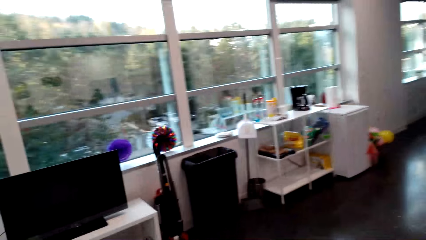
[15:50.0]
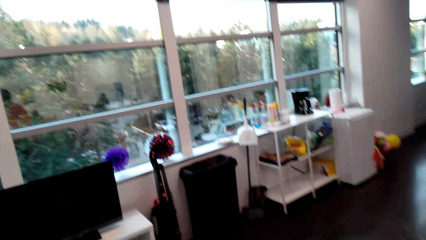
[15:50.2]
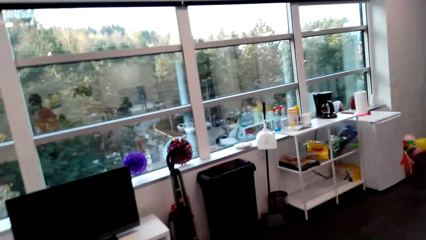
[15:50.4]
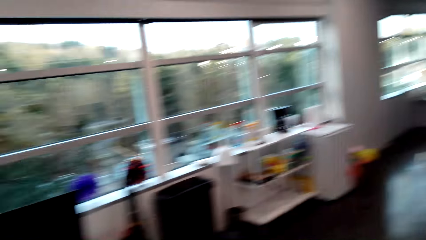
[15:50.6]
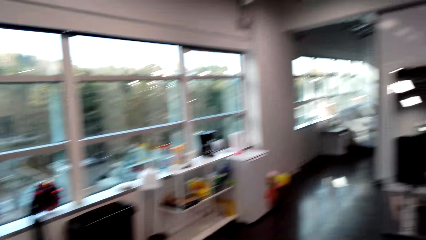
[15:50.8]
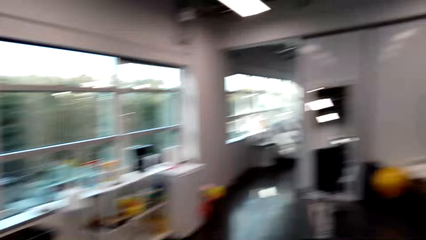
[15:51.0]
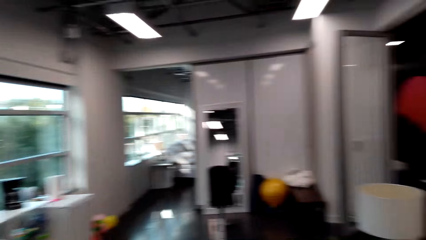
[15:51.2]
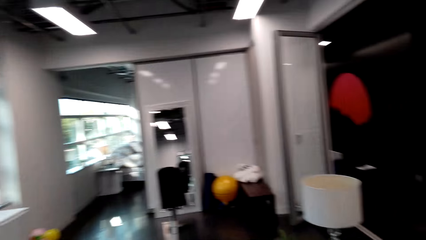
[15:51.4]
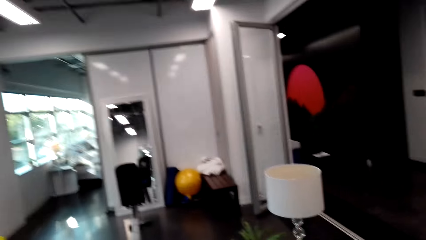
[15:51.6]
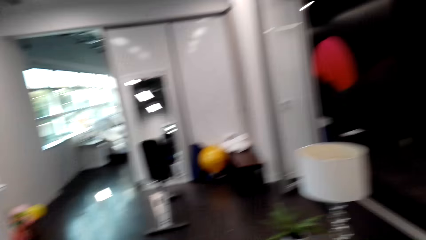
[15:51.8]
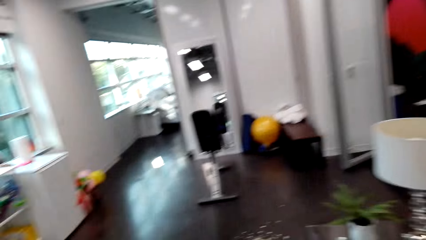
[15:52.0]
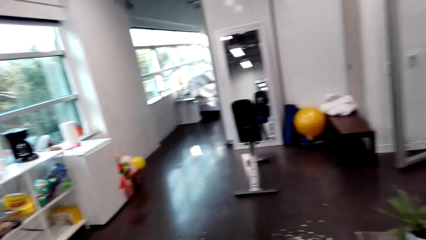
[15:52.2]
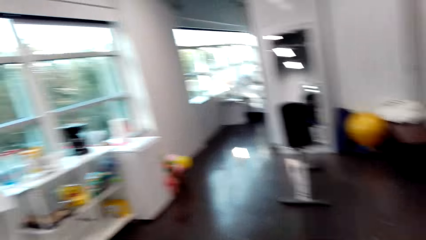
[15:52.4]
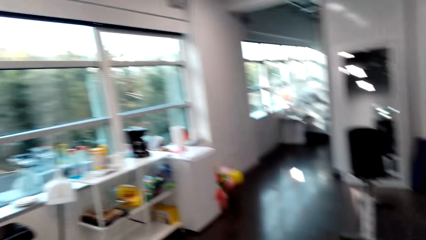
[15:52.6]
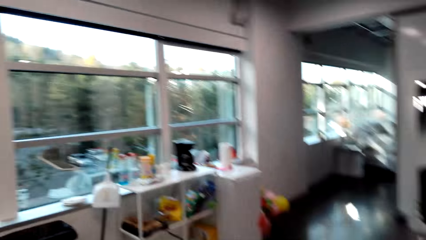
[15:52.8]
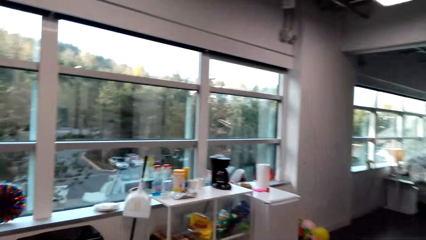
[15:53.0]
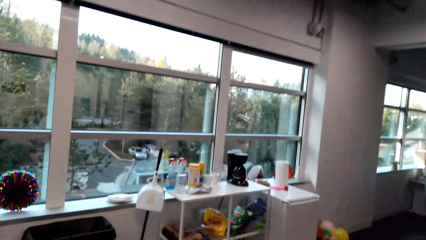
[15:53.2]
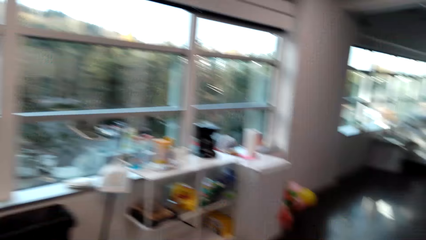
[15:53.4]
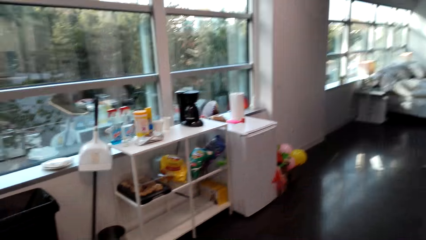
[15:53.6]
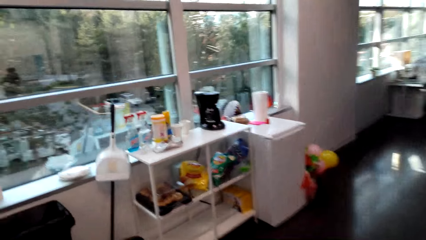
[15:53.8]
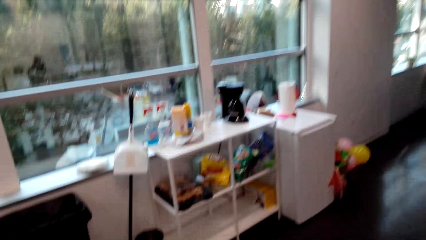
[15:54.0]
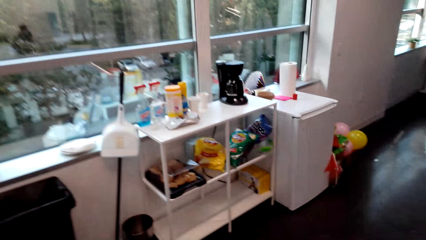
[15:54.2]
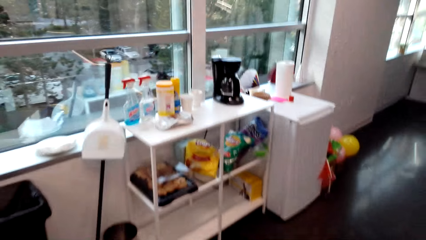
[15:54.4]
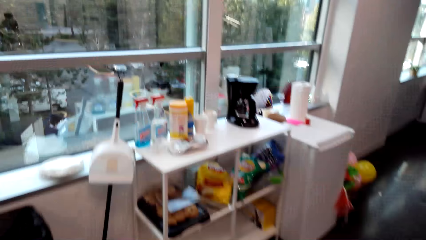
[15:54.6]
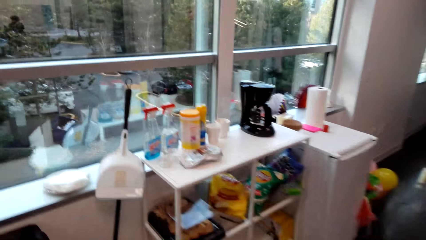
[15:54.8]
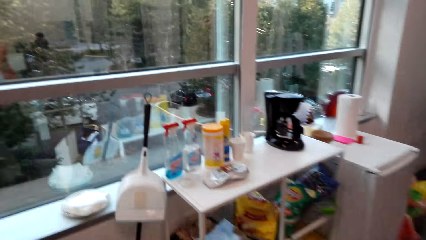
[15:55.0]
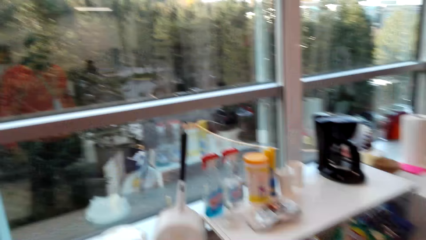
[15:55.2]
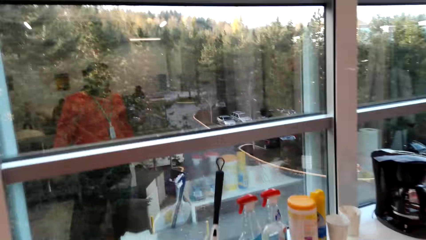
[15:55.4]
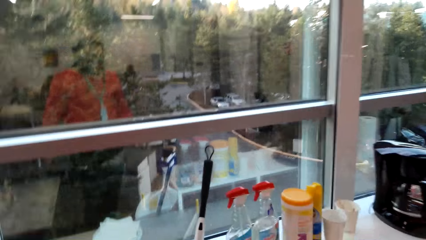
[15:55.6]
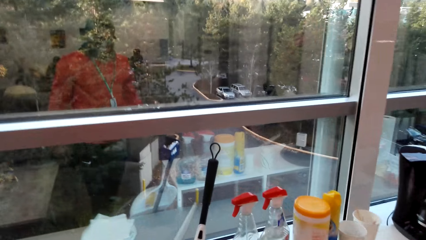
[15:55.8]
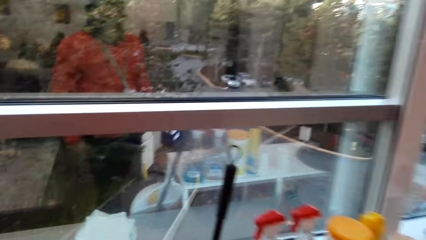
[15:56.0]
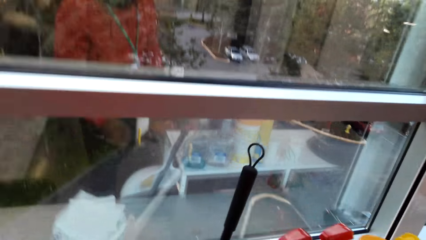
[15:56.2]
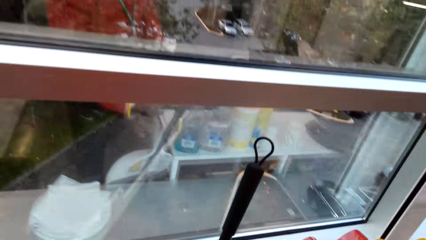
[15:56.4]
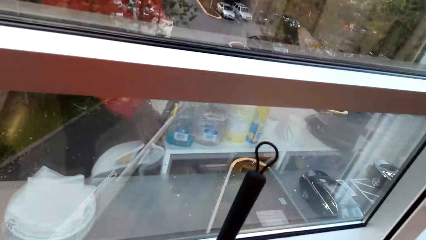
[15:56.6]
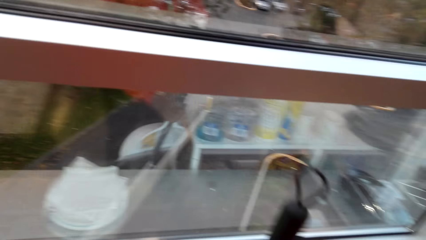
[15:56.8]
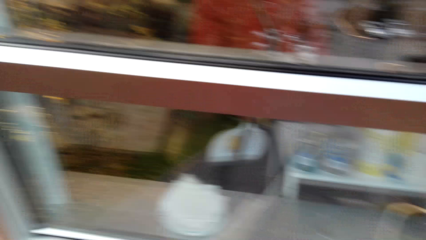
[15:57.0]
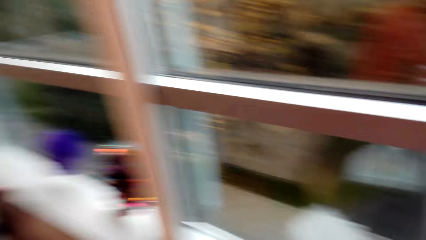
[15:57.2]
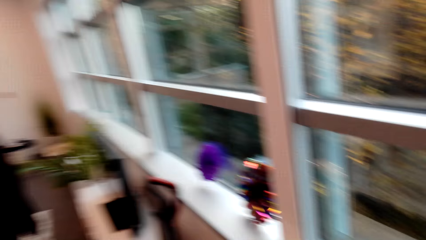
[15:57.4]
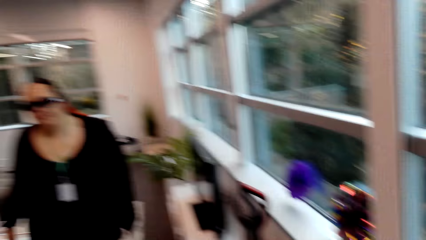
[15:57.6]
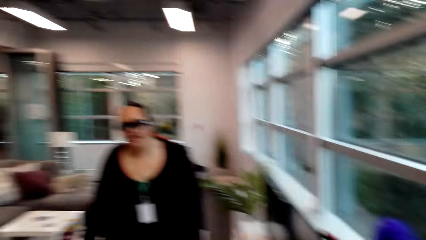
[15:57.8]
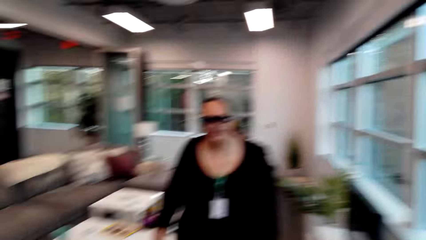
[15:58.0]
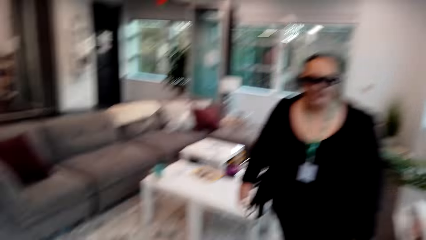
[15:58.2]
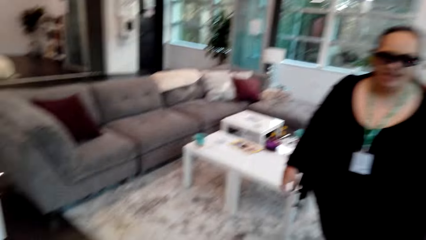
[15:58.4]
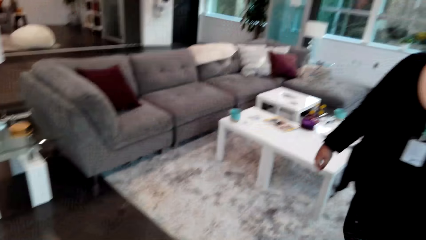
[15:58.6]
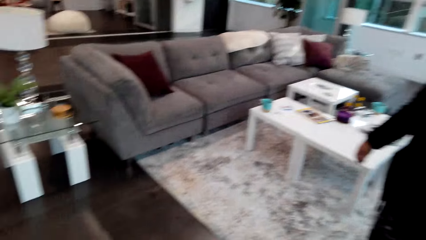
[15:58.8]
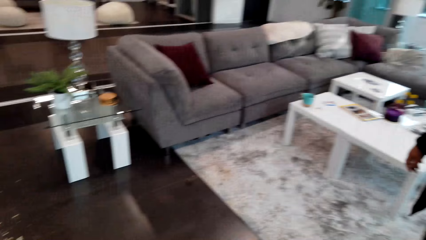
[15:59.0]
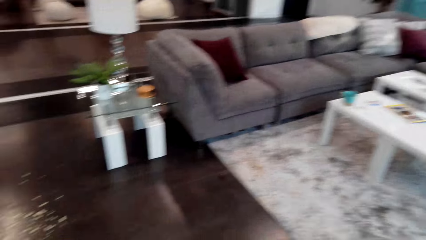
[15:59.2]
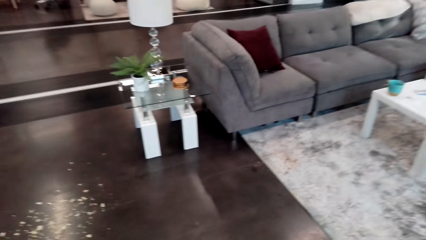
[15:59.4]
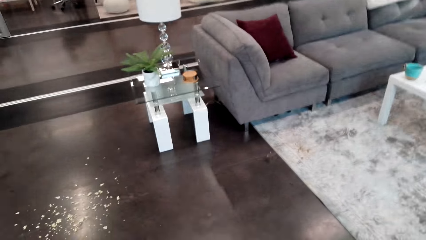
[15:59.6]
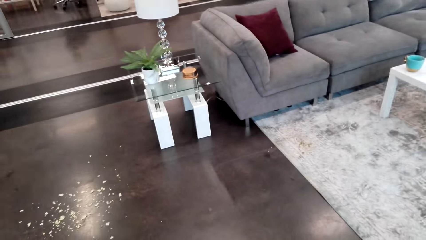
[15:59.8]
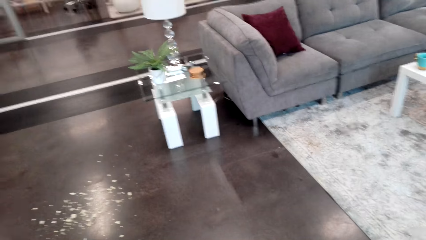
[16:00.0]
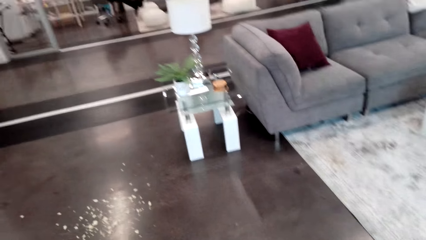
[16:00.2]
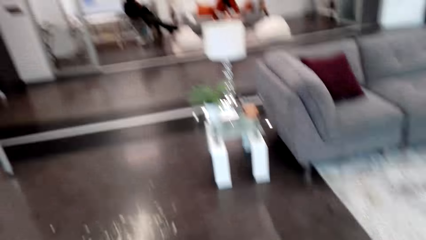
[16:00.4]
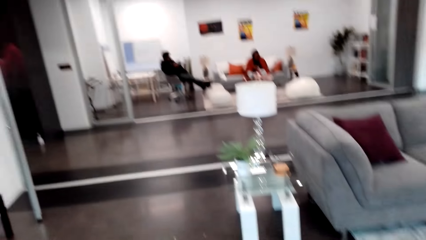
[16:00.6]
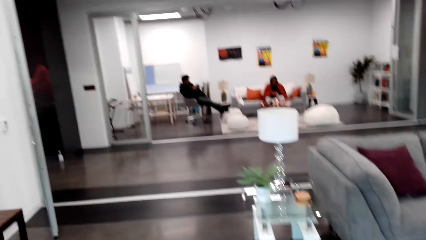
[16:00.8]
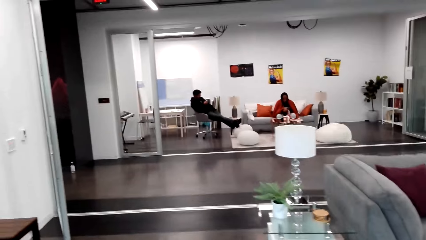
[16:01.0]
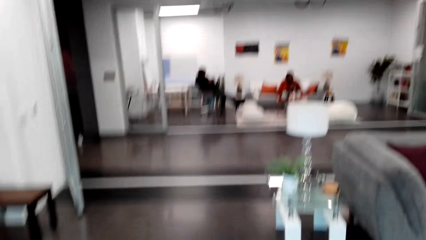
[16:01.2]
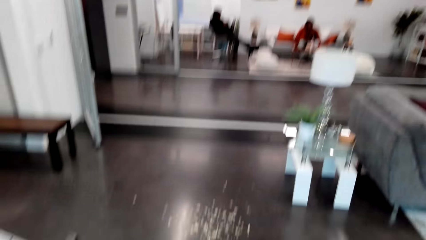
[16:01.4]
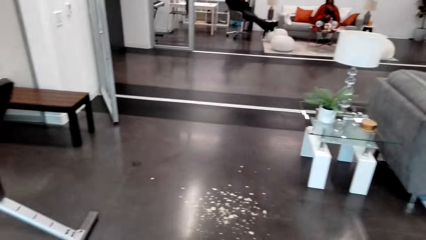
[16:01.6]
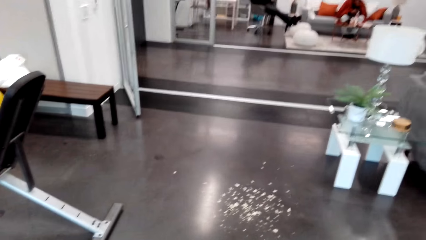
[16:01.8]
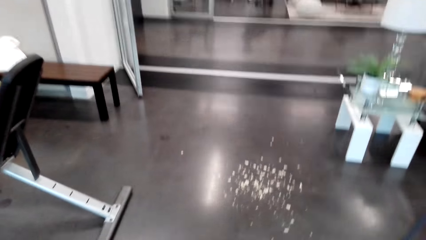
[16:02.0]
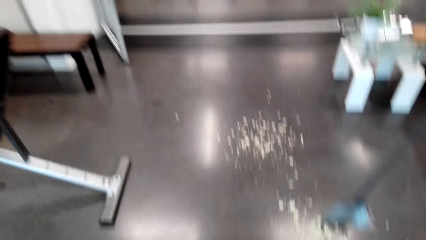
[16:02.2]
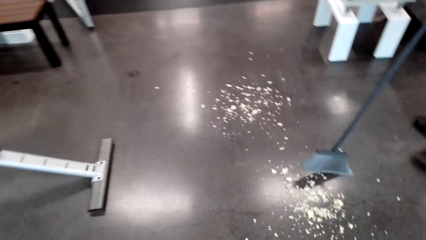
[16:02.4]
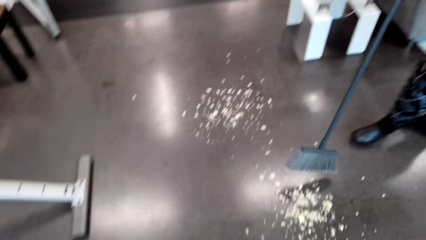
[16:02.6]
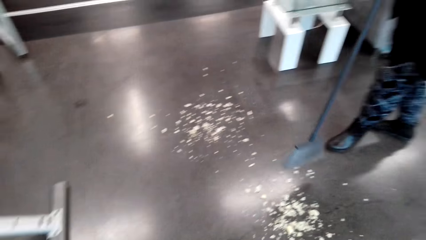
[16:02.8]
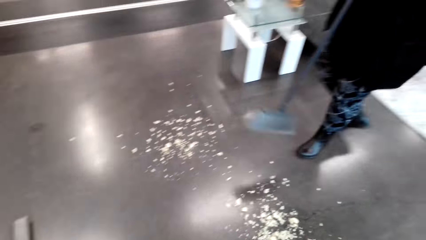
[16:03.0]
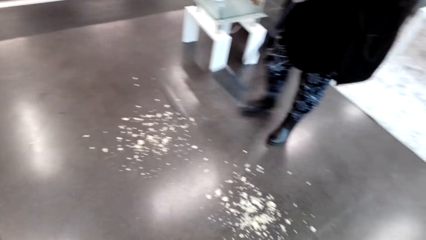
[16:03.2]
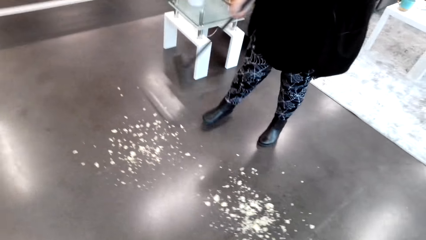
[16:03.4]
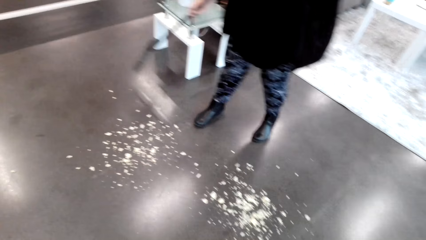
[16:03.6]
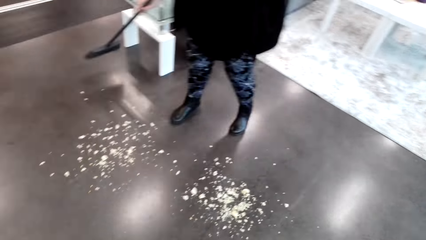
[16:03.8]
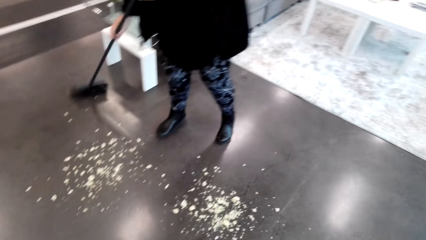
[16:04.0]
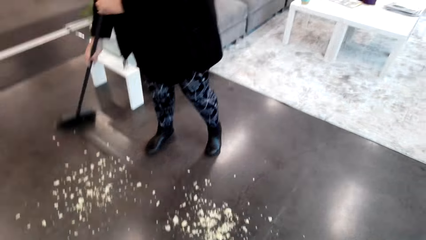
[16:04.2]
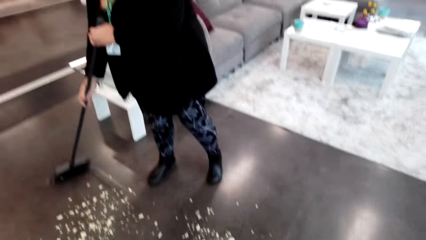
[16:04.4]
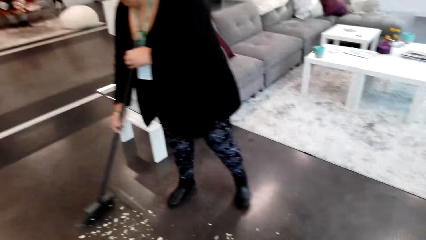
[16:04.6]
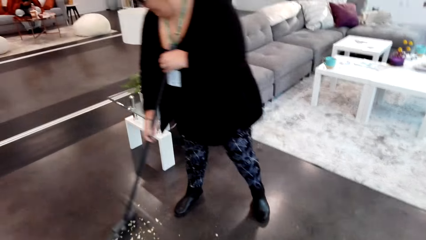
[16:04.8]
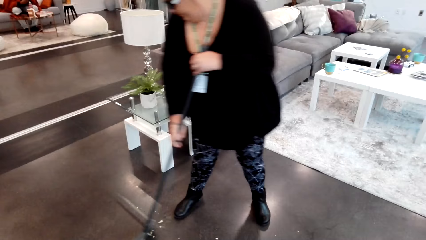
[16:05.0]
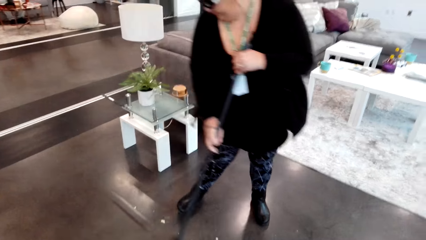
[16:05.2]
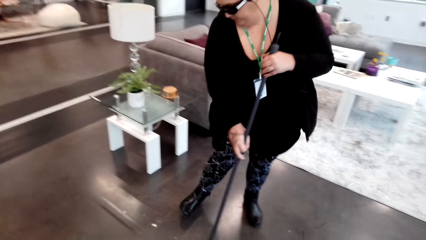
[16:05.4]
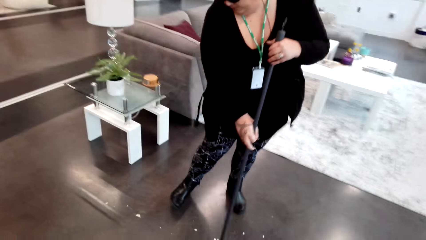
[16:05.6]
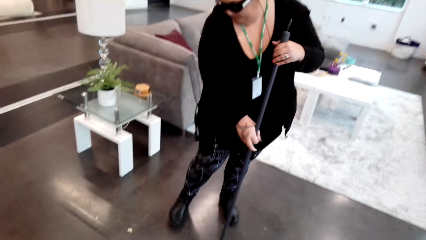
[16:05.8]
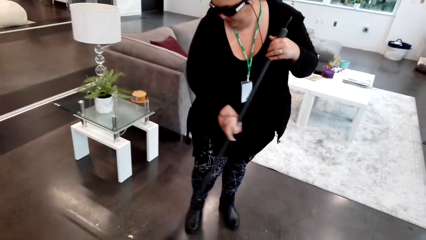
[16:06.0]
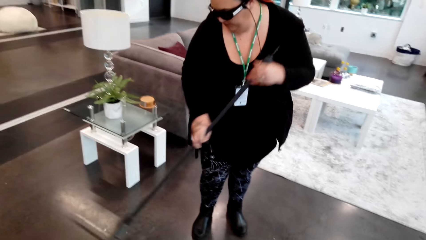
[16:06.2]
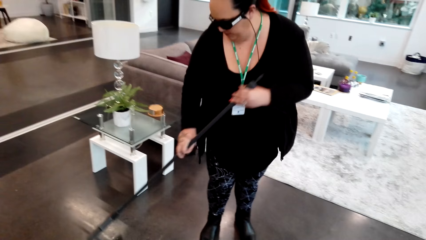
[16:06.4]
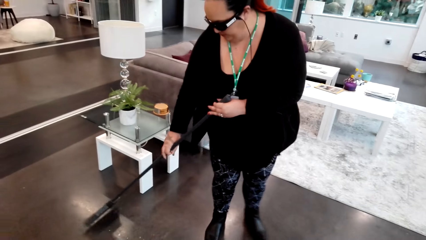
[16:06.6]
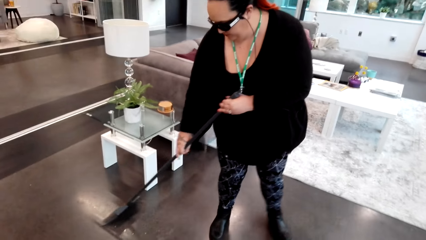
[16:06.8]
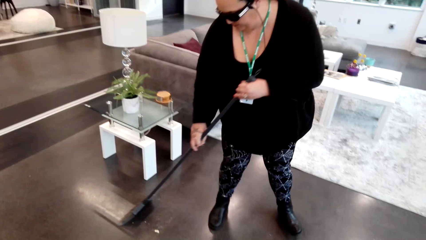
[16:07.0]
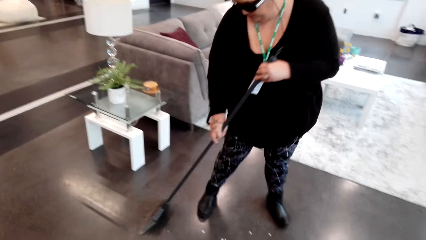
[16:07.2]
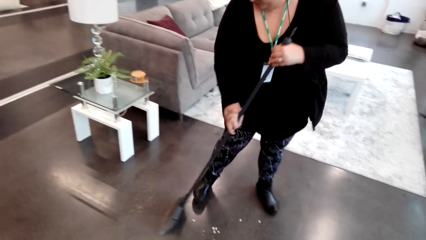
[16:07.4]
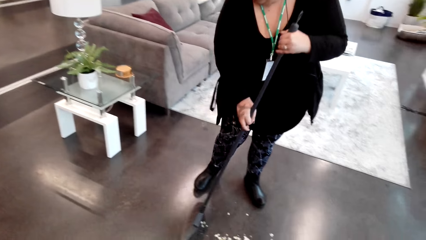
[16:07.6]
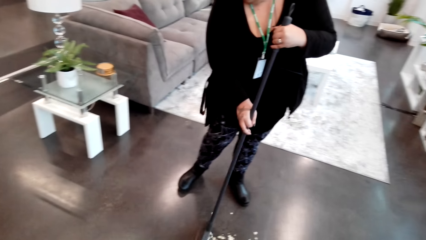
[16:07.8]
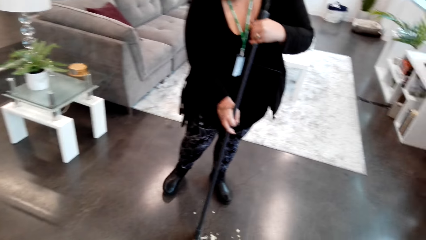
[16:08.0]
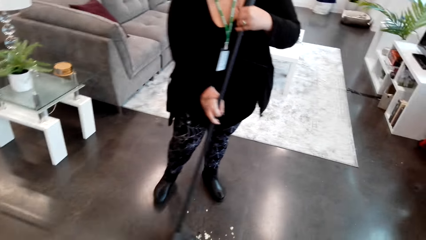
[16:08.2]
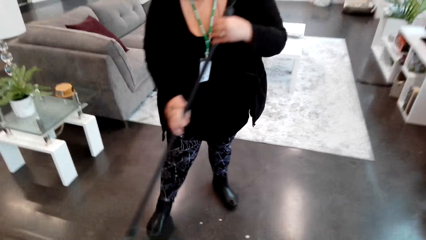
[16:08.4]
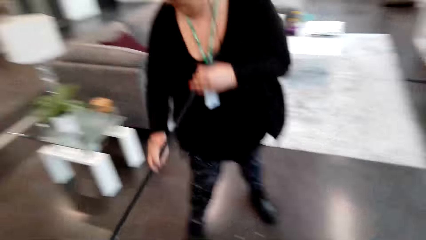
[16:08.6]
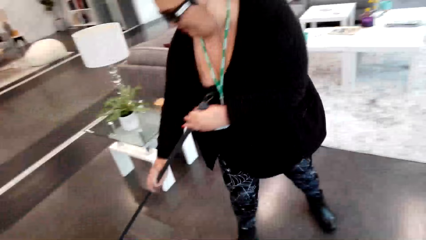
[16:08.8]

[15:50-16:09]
The camera wearer talks to the lady and walks towards the kitchen area. The lady talks to the camera wearer. The camera wearer laughs. The lady talks to the camera wearer. The camera wearer converses with the lady. The lady sweeps. The camera wearer talks to the lady.
